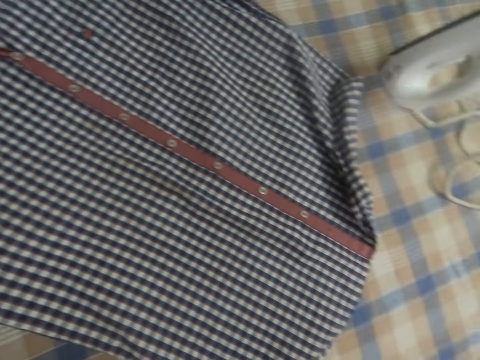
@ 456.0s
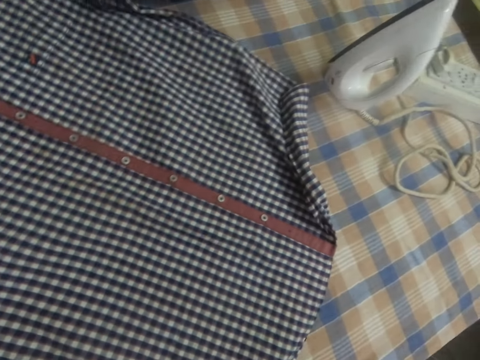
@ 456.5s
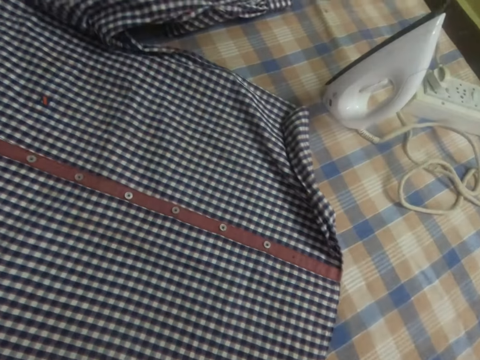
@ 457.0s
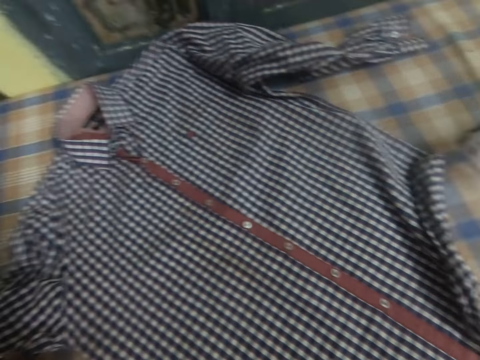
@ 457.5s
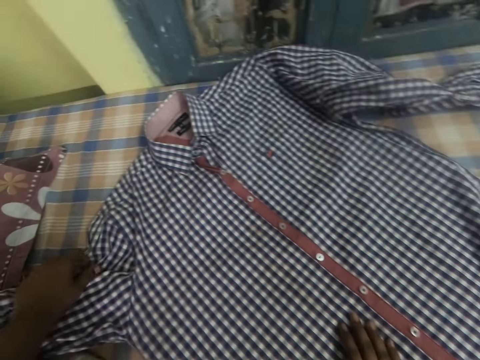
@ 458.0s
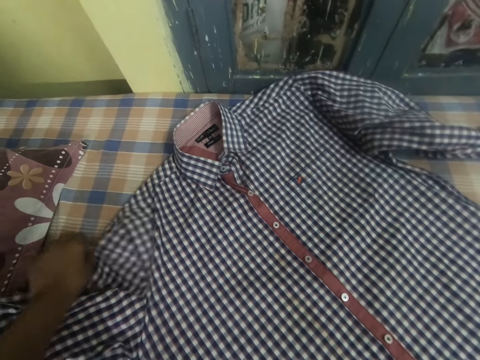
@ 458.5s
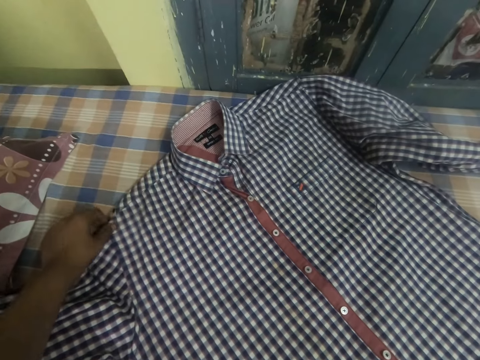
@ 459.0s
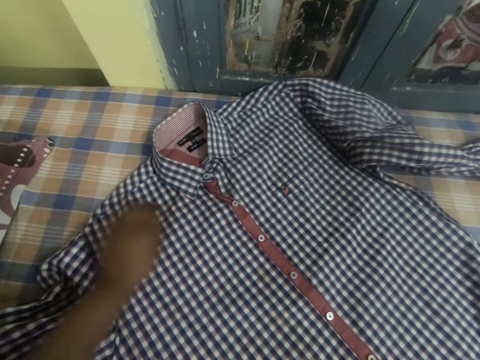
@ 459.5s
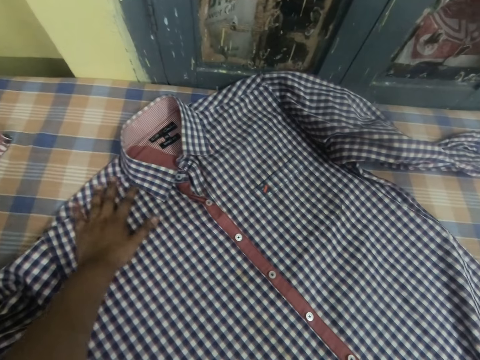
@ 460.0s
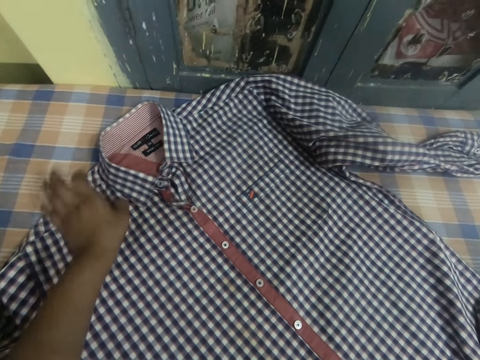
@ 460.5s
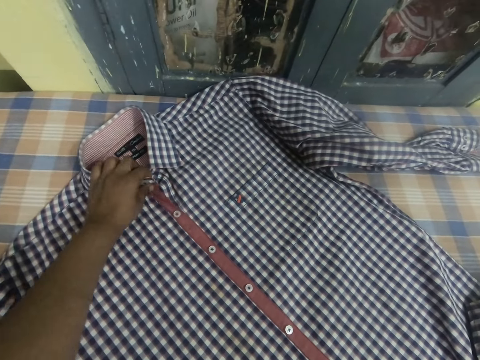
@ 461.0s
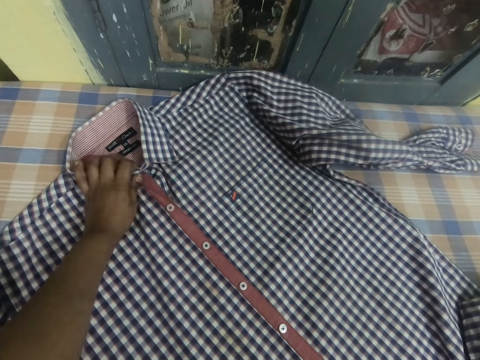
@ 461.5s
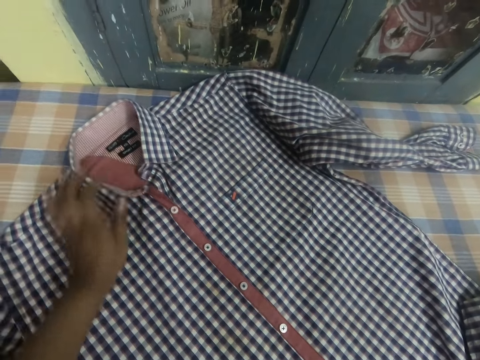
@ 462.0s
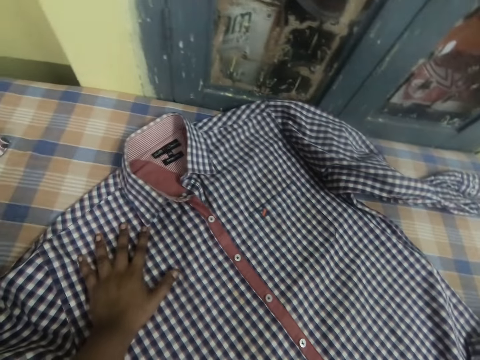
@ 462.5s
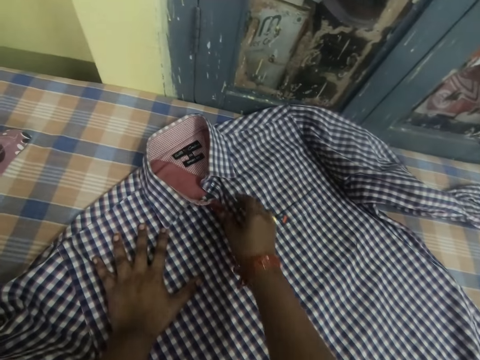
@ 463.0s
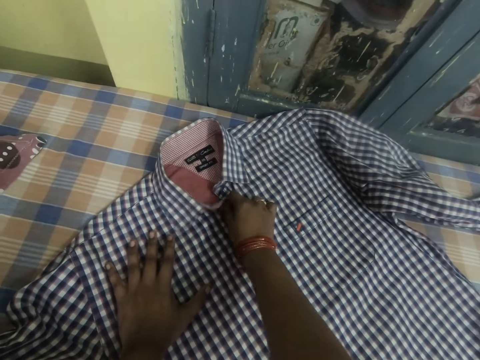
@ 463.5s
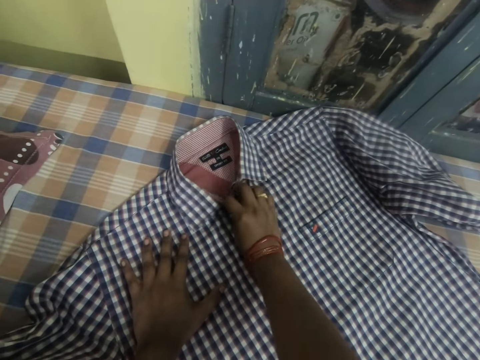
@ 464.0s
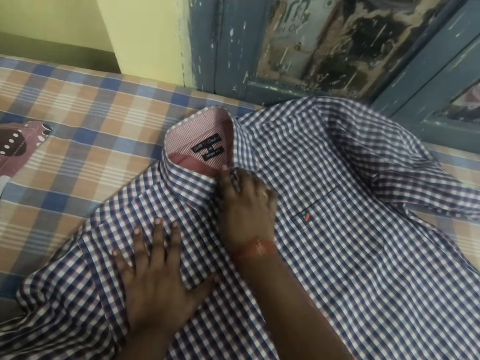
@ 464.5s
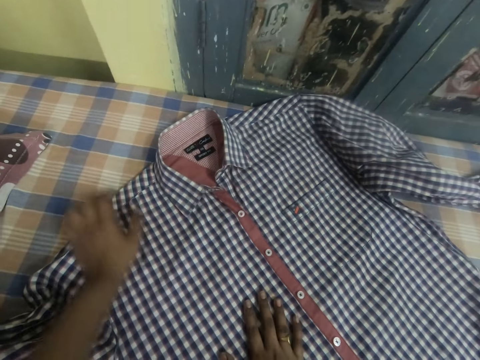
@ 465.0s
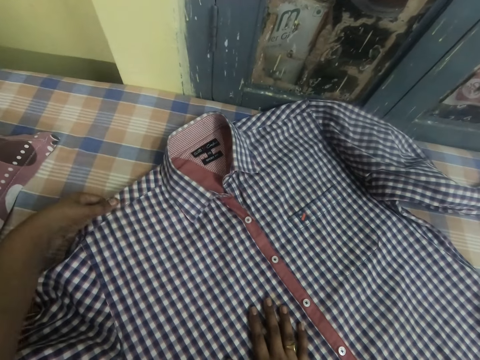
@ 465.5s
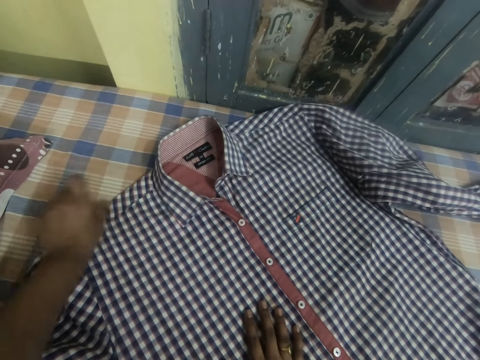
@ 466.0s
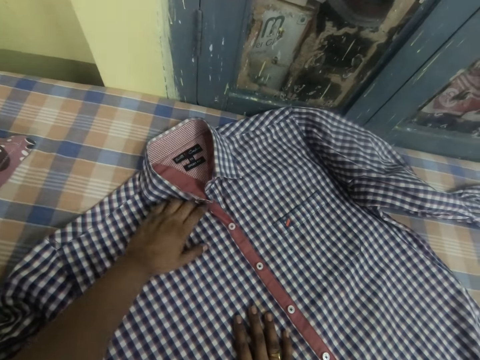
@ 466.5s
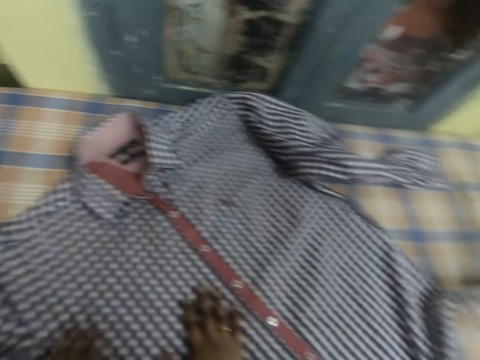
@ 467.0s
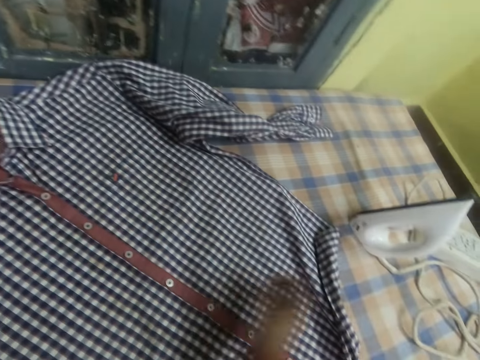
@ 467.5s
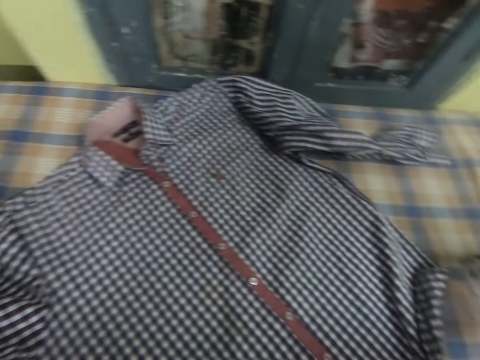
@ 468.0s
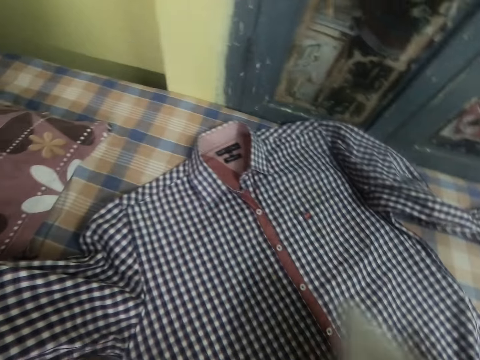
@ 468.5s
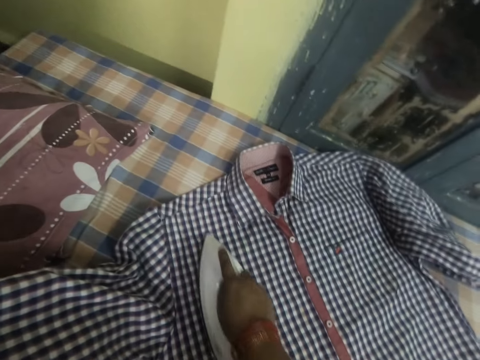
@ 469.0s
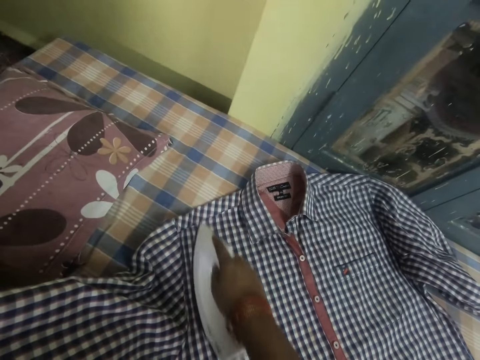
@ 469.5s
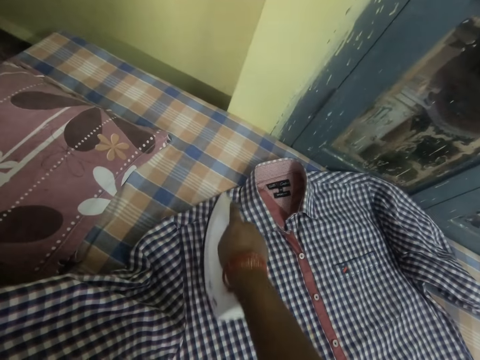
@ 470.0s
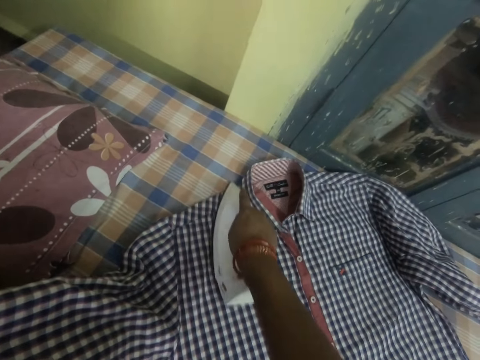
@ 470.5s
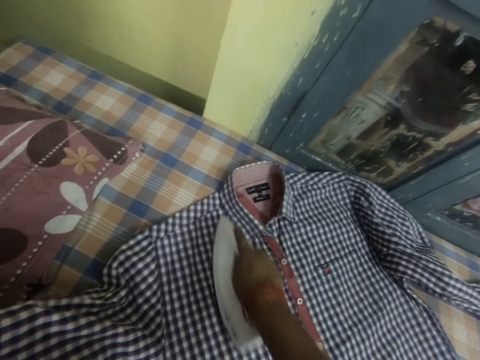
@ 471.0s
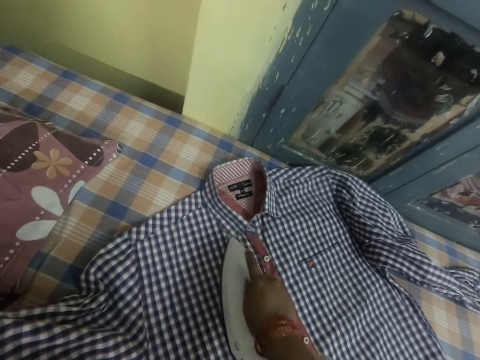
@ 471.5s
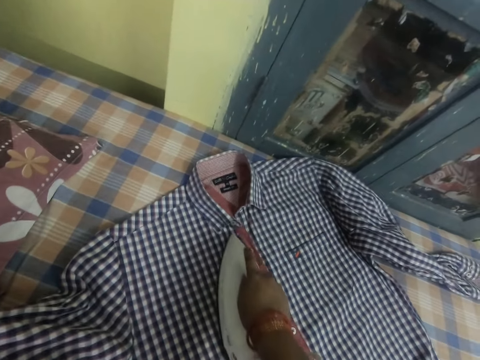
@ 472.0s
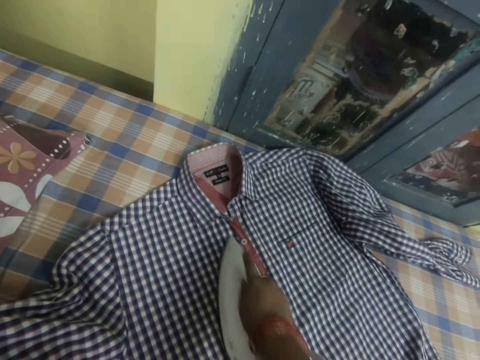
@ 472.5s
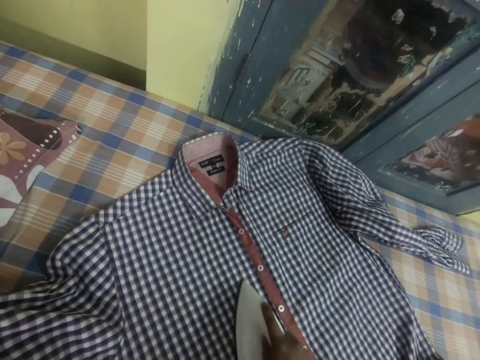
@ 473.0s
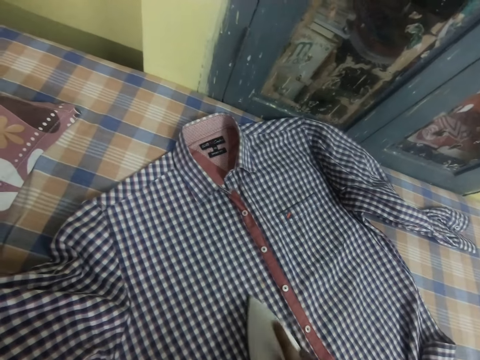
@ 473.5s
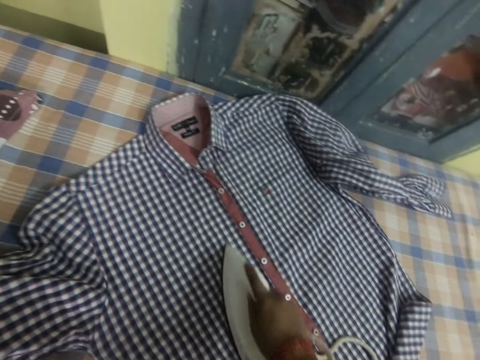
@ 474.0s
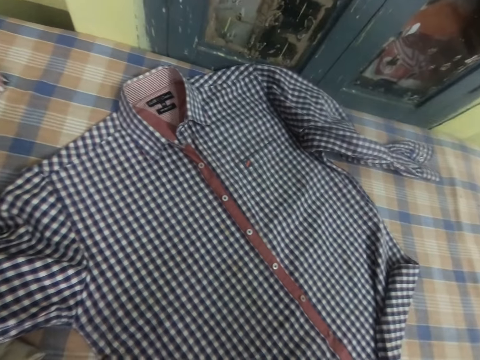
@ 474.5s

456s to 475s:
The camera wearer picks up the iron on the table. They iron the cloth with the iron.

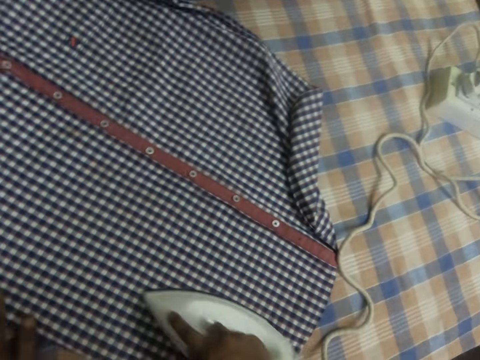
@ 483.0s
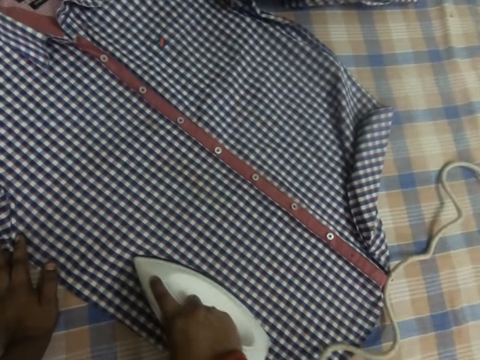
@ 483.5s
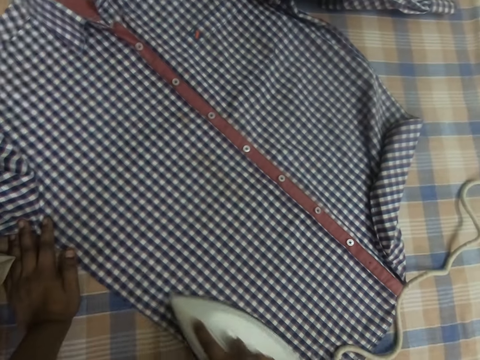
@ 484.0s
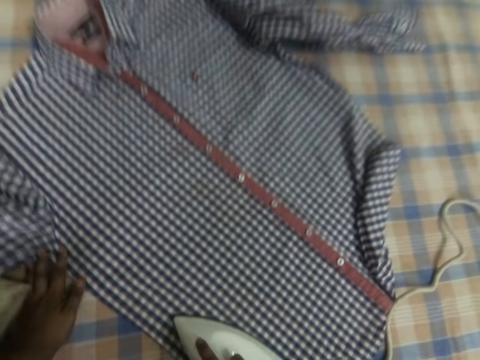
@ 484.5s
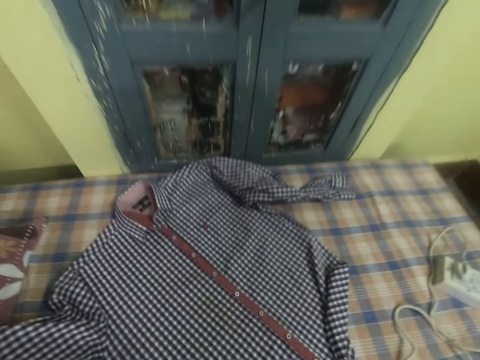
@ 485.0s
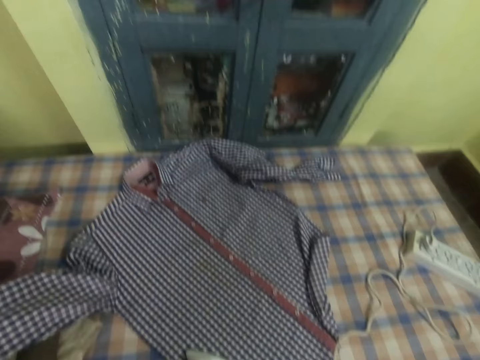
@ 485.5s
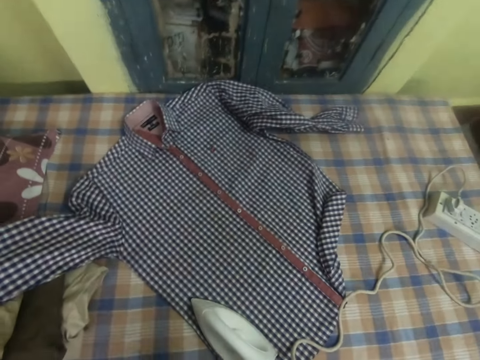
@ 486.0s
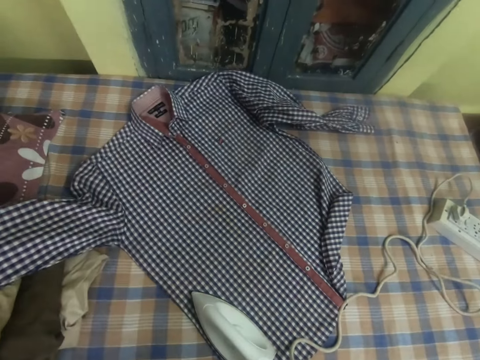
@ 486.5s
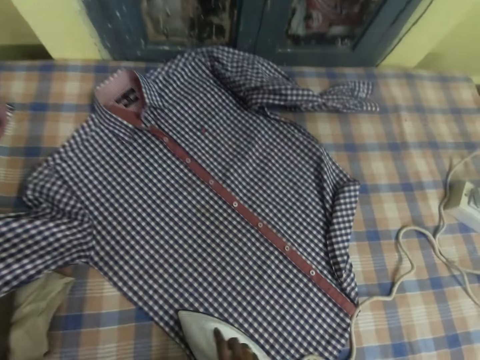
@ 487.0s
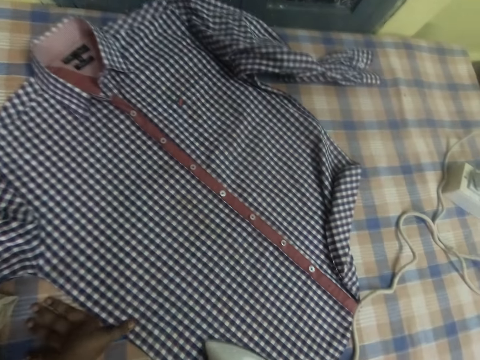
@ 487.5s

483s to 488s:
The camera wearer rises up. They leave an iron box on a shirt. They hold the iron. They iron the shirt.

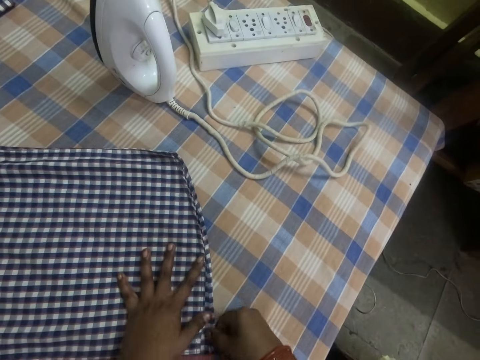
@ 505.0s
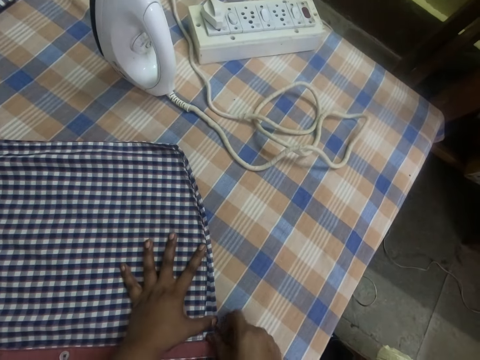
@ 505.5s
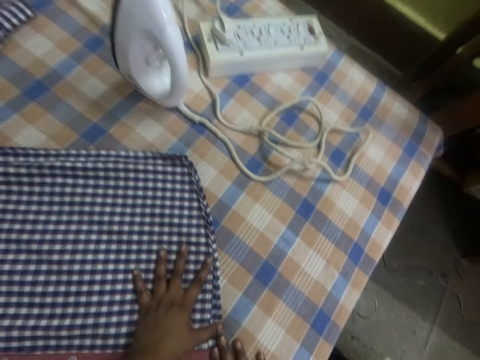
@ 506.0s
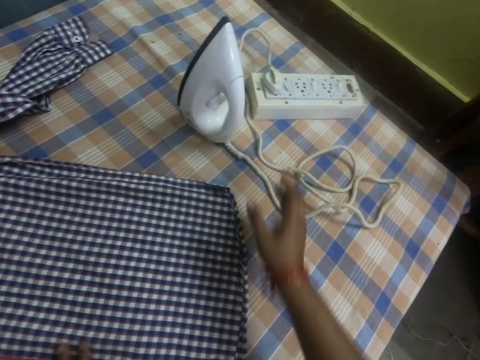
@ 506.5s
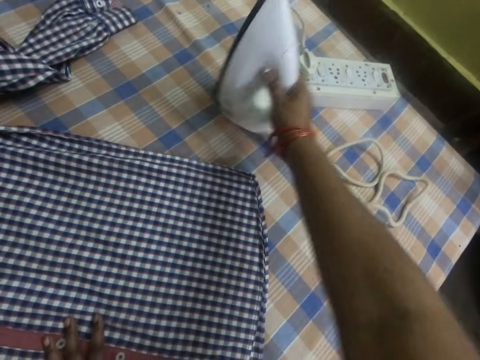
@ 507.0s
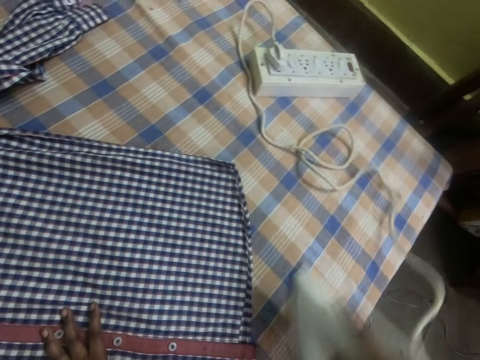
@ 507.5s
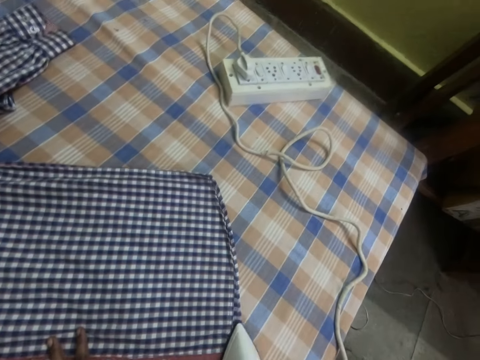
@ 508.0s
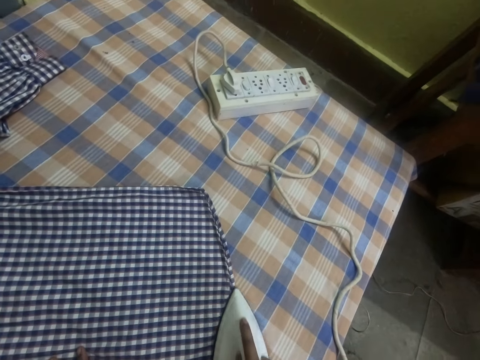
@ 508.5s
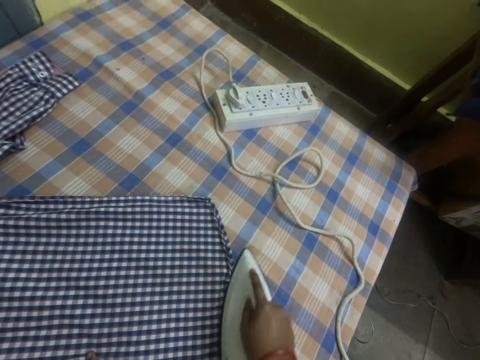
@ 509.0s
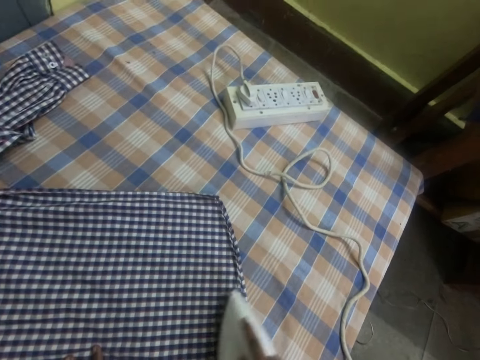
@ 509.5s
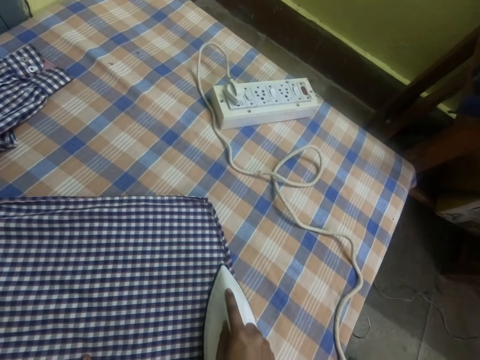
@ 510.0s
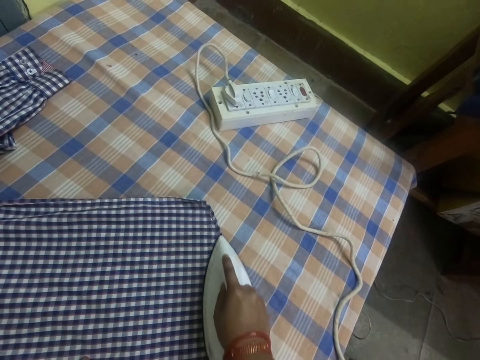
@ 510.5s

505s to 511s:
The camera wearer picks up an iron from the table. They talk to a person. They iron a shirt.
